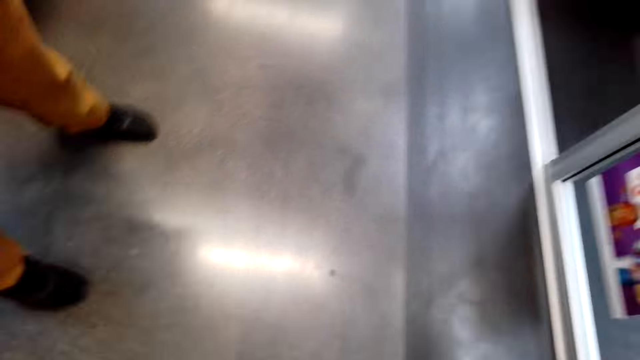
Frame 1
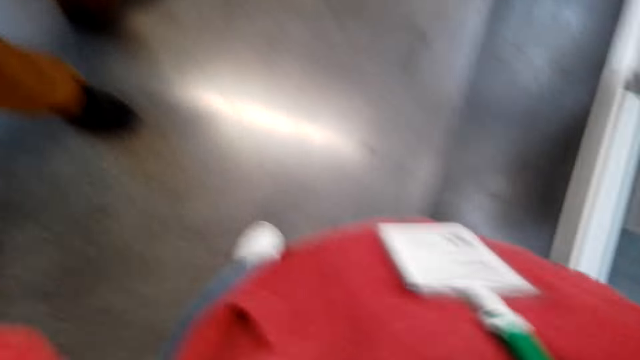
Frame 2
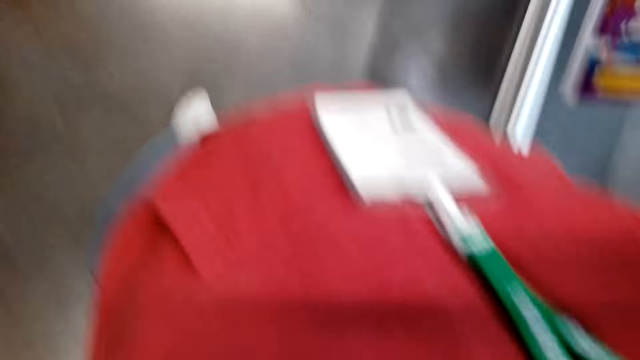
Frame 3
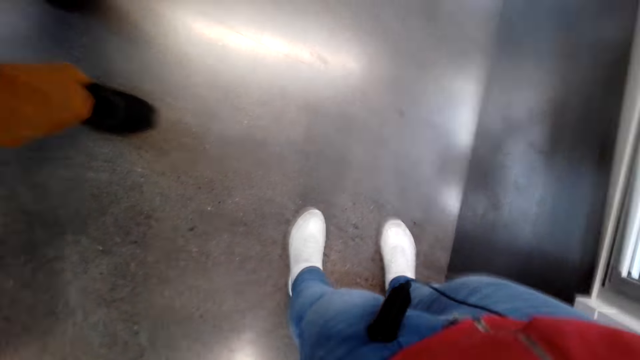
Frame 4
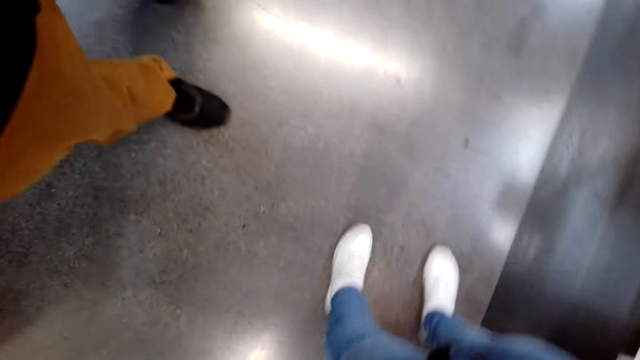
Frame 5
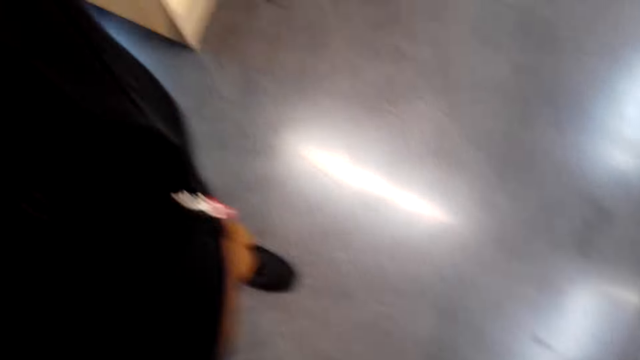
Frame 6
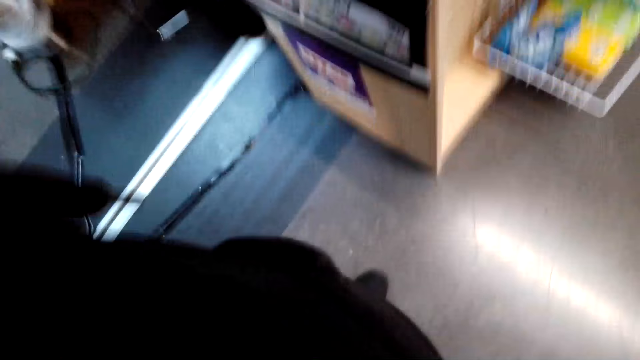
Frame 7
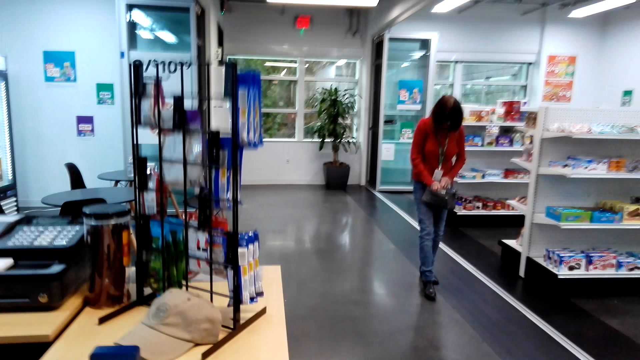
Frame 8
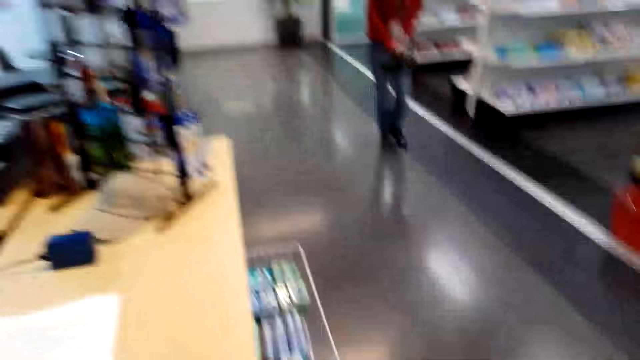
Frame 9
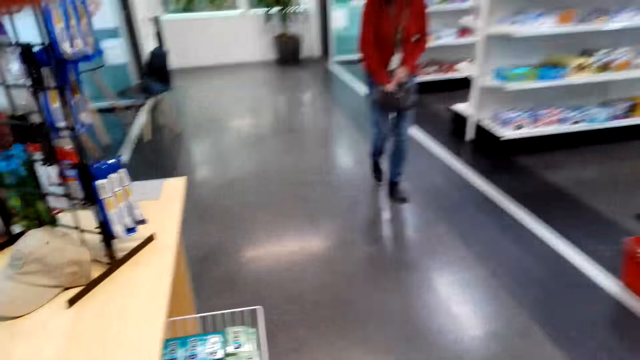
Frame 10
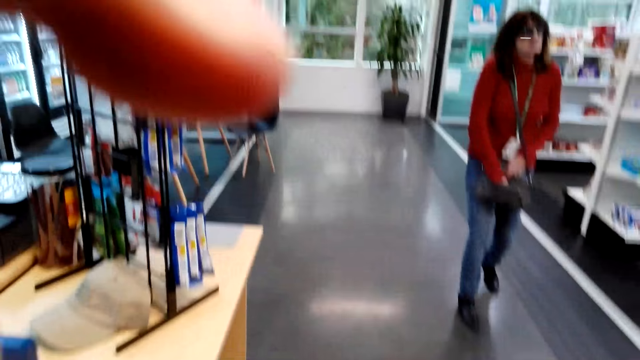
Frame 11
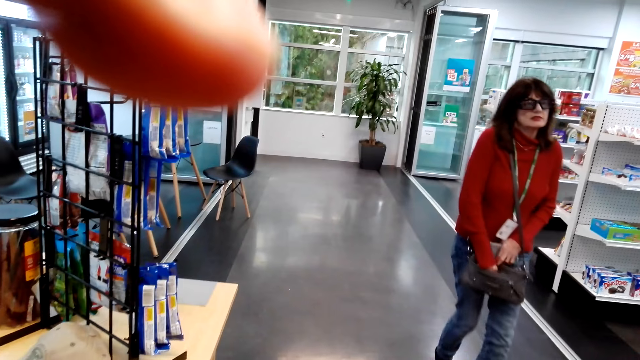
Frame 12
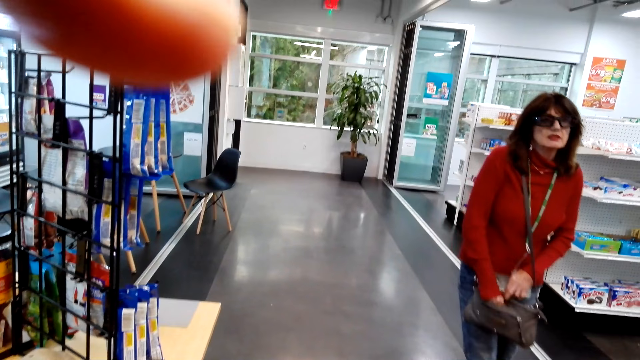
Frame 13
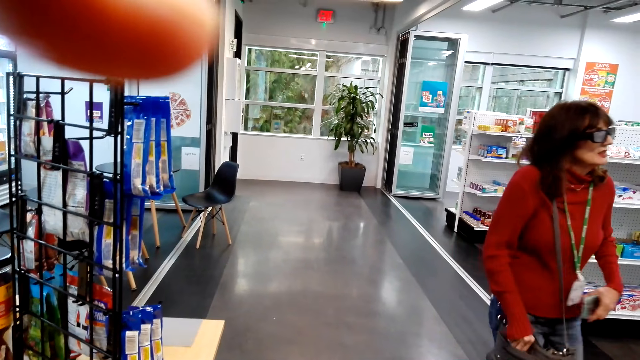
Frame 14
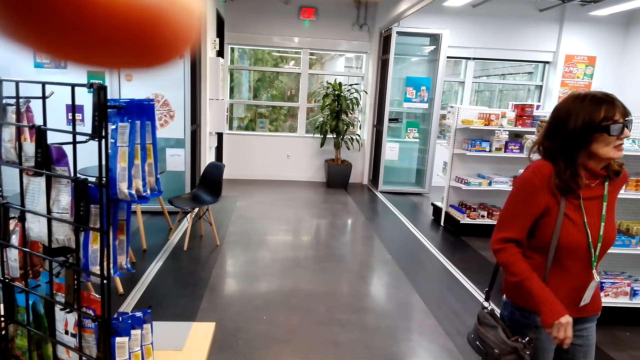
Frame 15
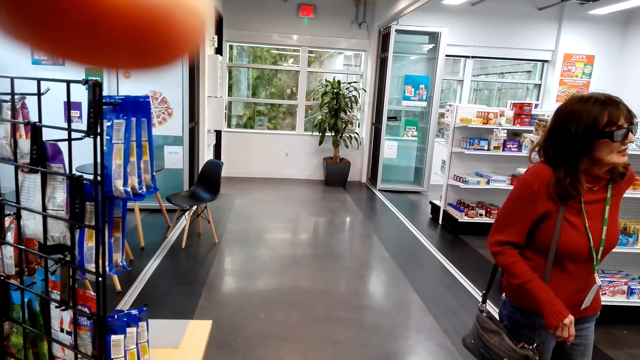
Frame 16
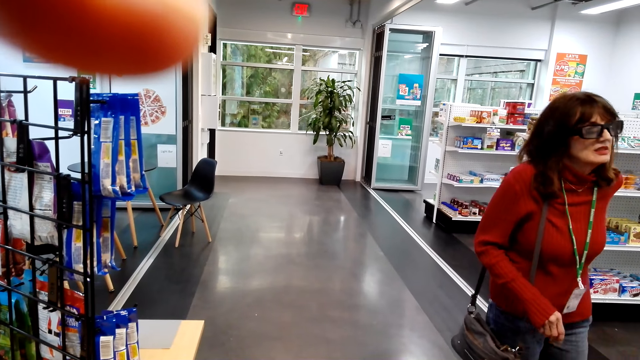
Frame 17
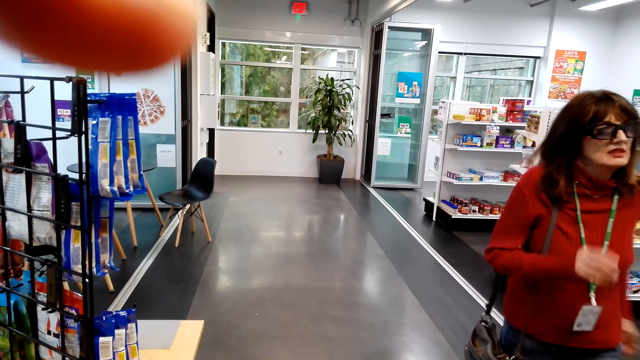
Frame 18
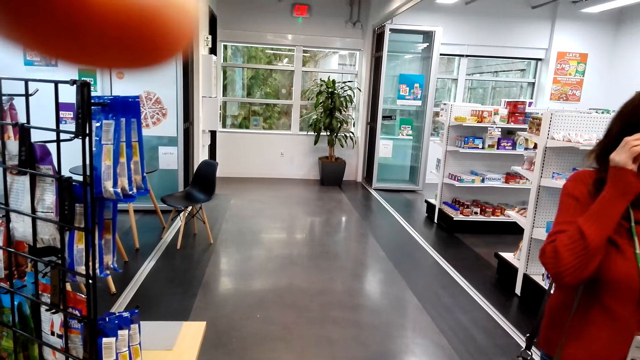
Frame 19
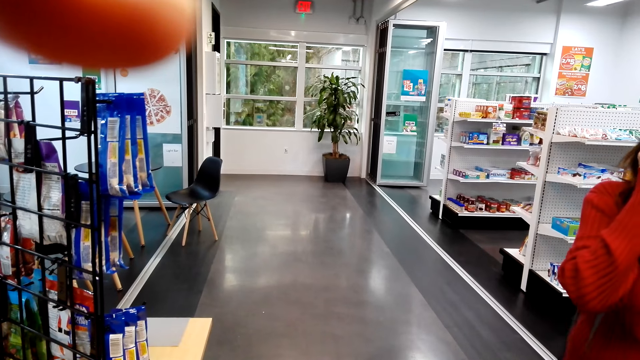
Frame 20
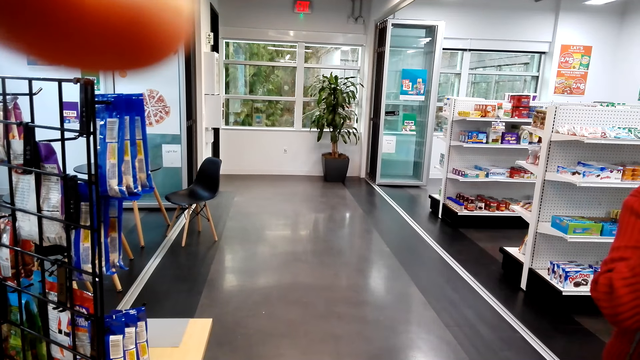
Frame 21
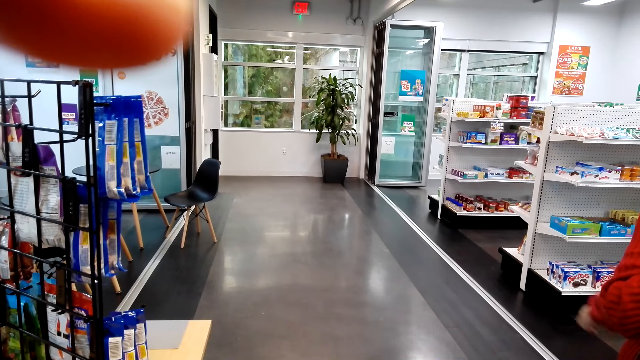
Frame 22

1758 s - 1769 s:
The camera wearer adjusts the camera. A lady walks around the supermarket. The camera wearer adjusts the camera. The lady does something in the bag. The lady walks around the supermarket.
